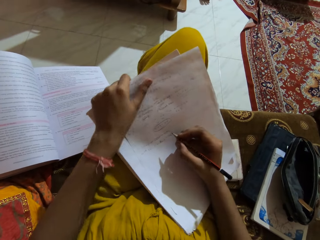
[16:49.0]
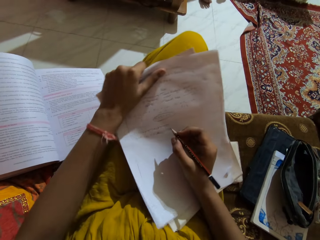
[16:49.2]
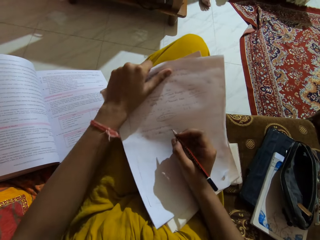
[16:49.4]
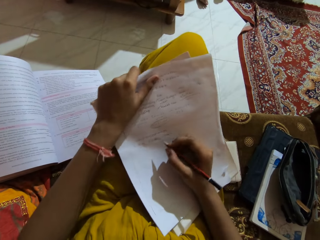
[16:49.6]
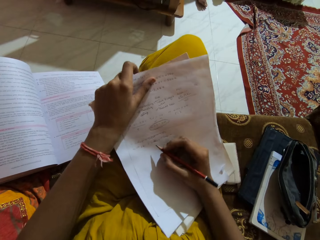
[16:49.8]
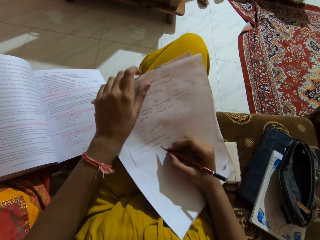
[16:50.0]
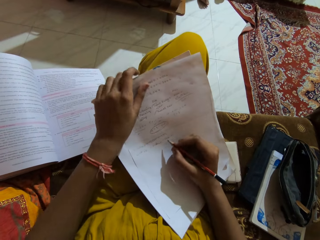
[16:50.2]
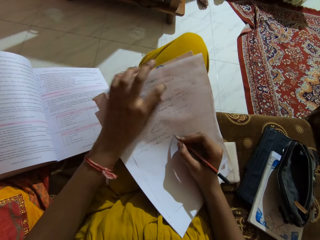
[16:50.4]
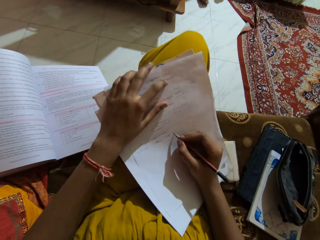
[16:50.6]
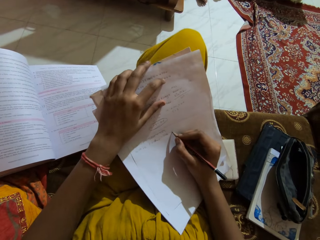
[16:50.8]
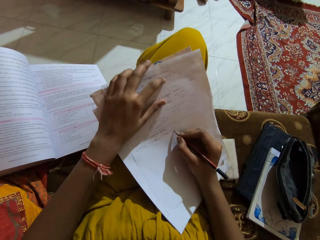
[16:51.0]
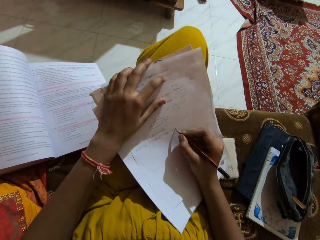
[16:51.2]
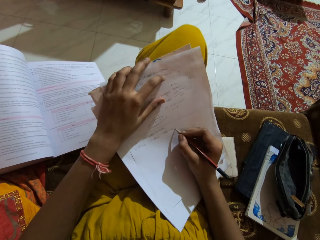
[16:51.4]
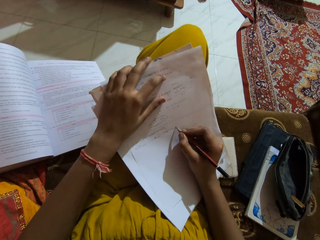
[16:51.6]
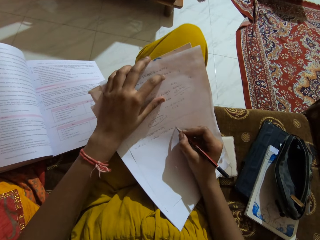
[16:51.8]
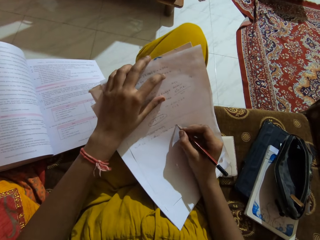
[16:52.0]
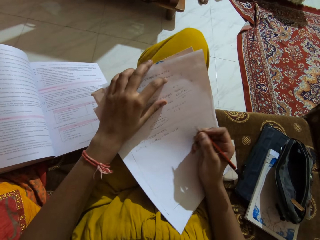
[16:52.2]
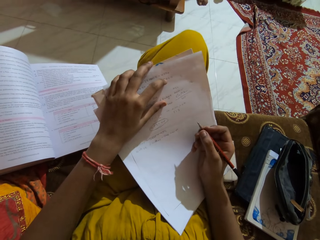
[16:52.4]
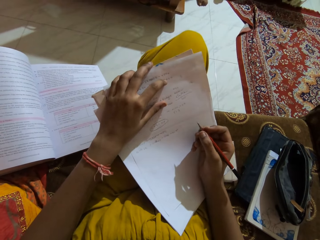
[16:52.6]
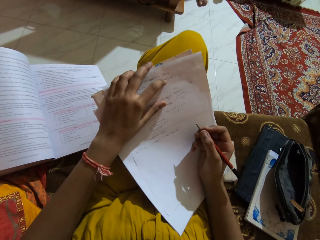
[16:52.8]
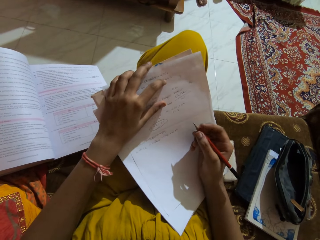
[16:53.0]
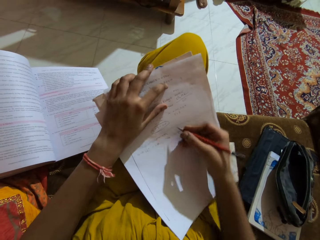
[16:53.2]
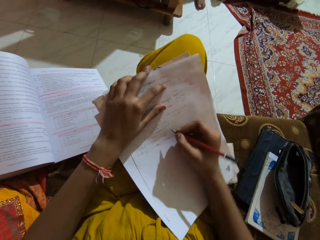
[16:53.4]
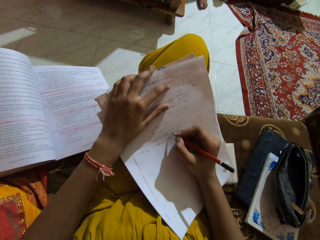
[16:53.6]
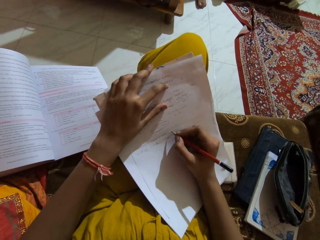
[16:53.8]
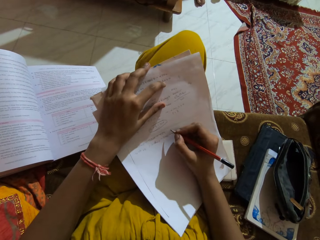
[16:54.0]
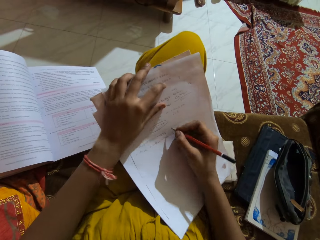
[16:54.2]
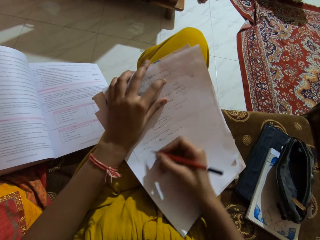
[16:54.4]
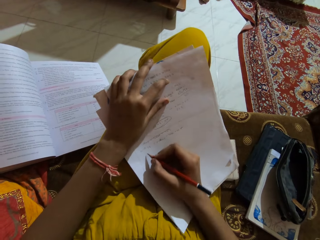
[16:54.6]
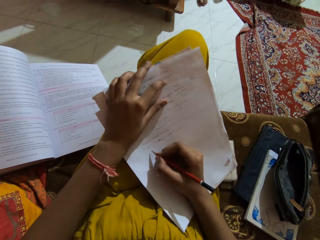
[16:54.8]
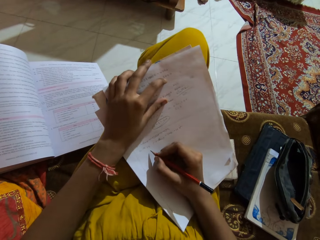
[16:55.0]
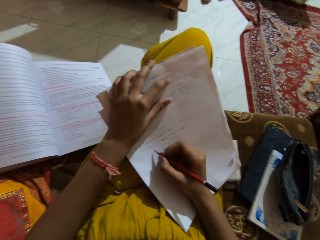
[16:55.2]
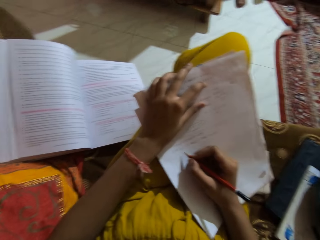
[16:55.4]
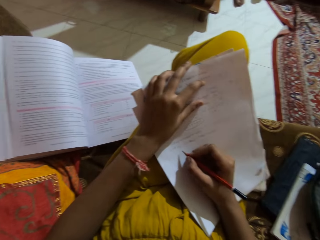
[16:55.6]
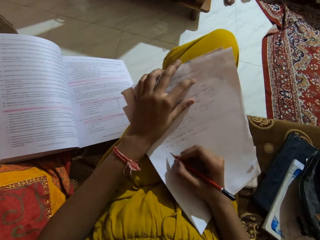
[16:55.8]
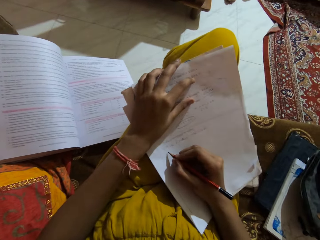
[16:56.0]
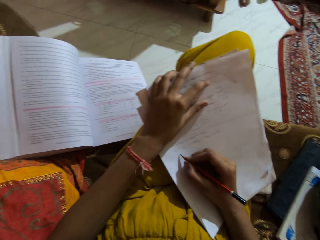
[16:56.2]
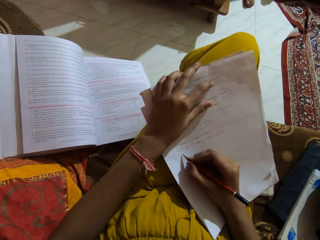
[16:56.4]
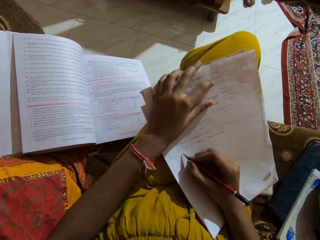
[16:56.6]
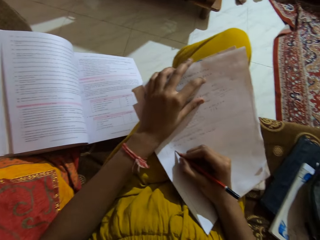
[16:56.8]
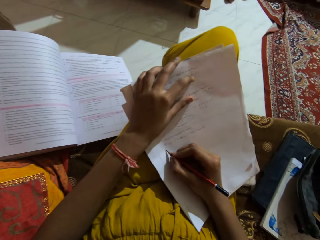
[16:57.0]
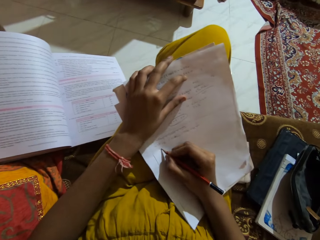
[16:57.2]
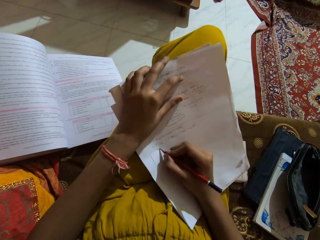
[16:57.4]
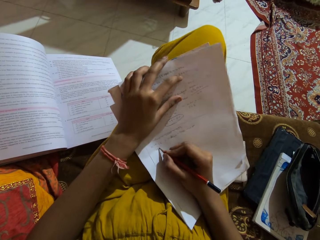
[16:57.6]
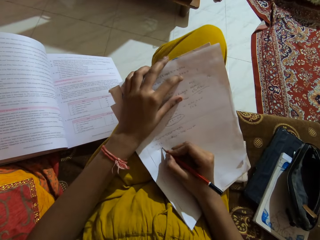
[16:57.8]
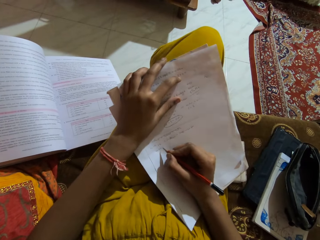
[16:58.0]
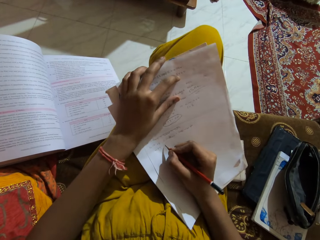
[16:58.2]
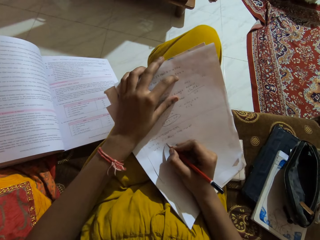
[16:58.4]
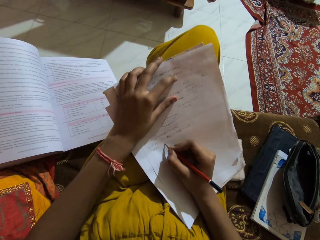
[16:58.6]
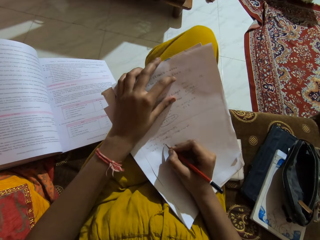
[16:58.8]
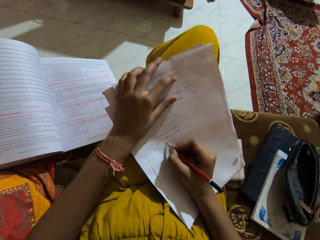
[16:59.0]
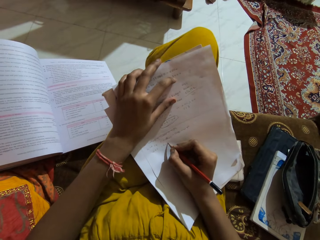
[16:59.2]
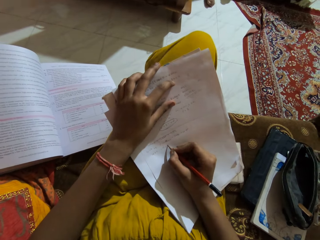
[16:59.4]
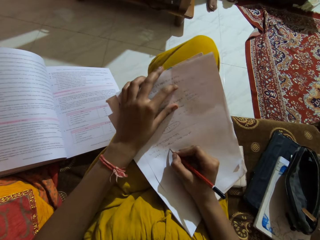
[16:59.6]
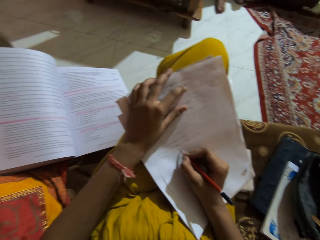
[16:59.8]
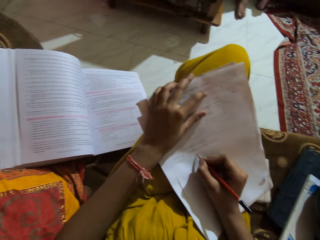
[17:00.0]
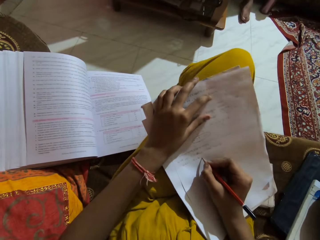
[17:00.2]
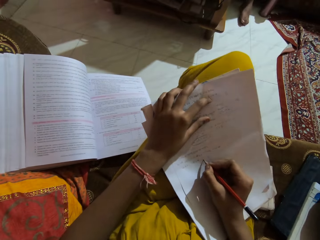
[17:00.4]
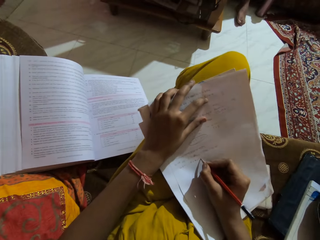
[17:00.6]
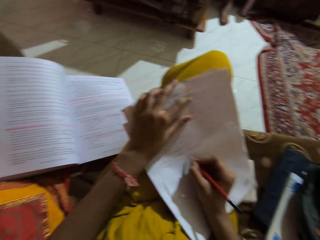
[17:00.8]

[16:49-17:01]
The camera wearer moves the book on her legs with her left hand. She adjusts a paper. She writes on the piece of paper with the pencil in her right hand. She stares at the paper. She writes on the piece of paper with the pencil in her right hand again. She interacts with a man.

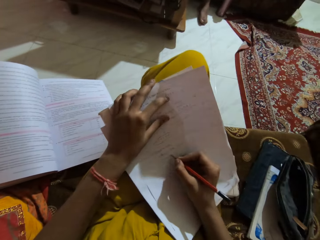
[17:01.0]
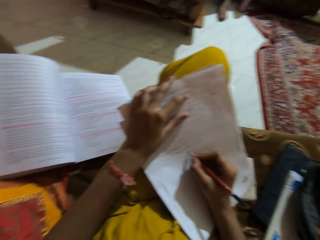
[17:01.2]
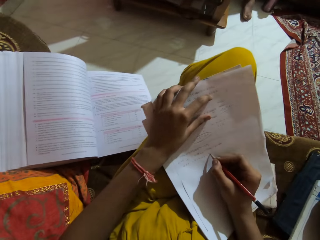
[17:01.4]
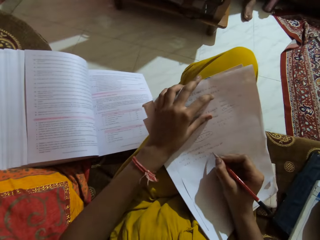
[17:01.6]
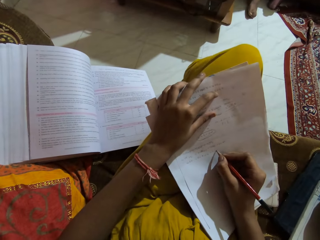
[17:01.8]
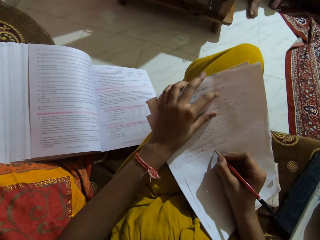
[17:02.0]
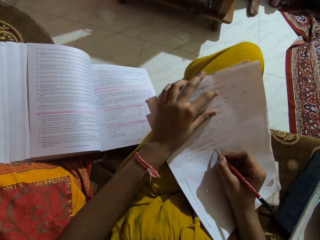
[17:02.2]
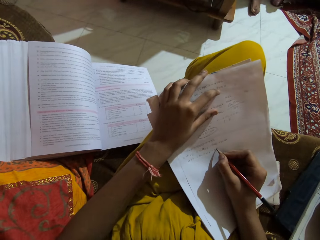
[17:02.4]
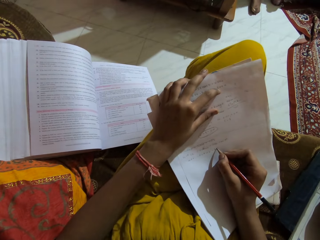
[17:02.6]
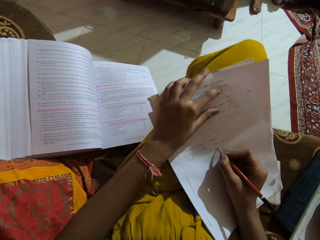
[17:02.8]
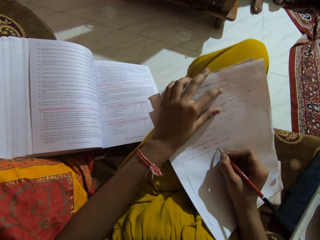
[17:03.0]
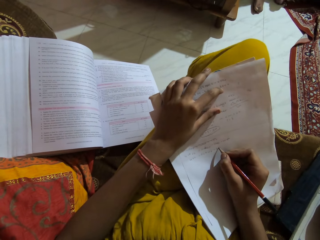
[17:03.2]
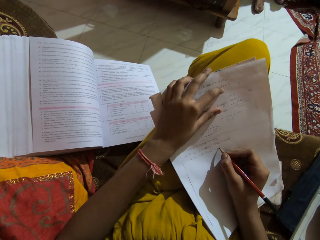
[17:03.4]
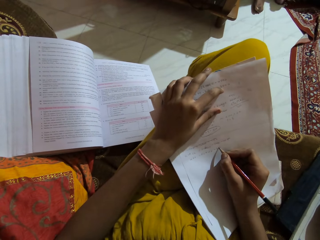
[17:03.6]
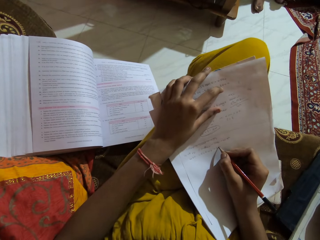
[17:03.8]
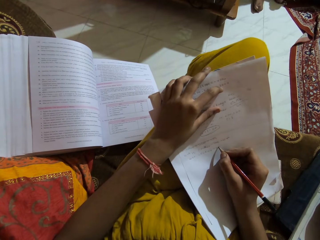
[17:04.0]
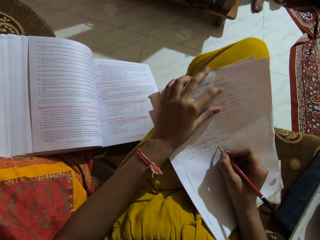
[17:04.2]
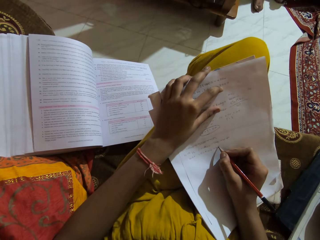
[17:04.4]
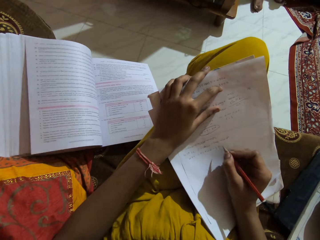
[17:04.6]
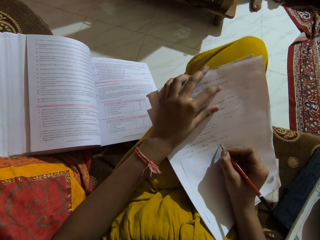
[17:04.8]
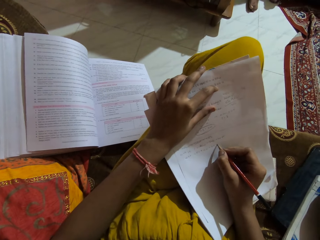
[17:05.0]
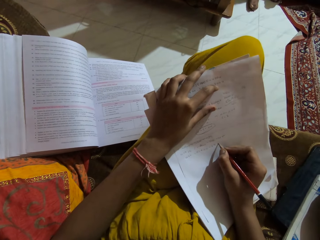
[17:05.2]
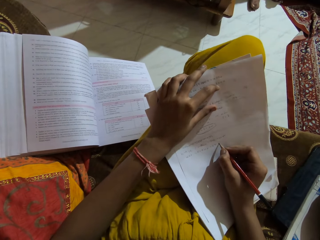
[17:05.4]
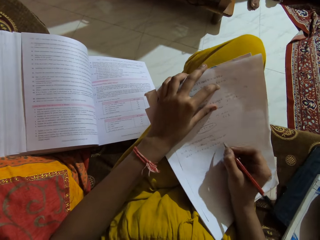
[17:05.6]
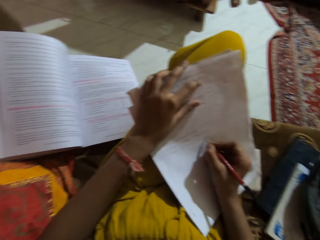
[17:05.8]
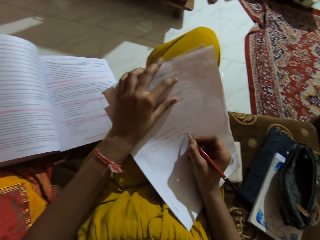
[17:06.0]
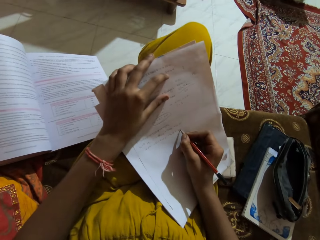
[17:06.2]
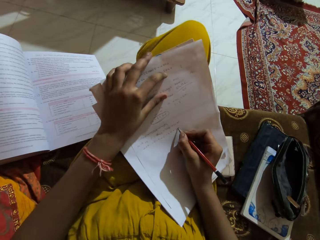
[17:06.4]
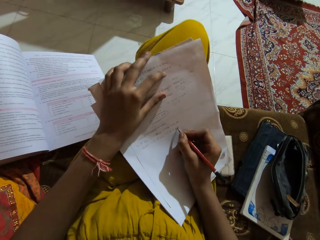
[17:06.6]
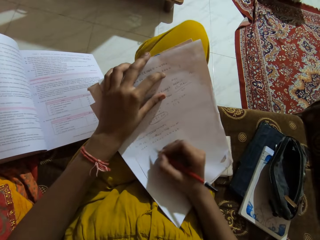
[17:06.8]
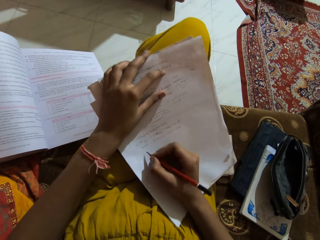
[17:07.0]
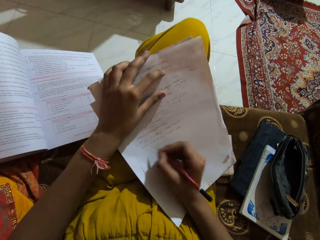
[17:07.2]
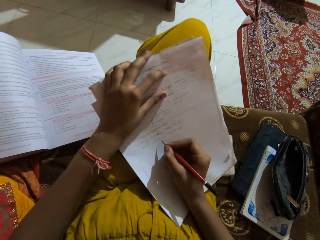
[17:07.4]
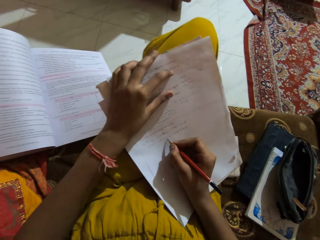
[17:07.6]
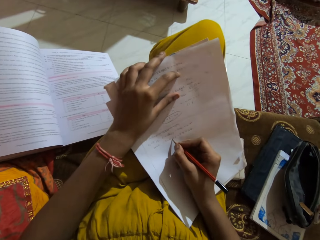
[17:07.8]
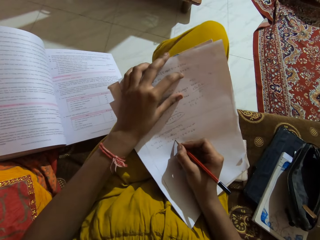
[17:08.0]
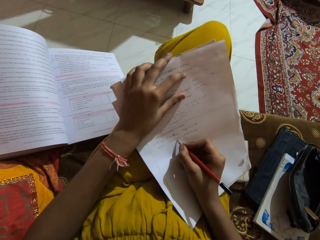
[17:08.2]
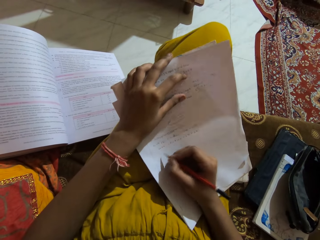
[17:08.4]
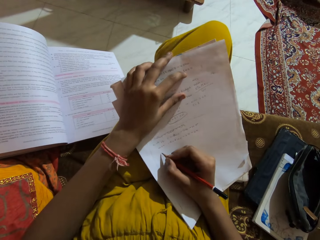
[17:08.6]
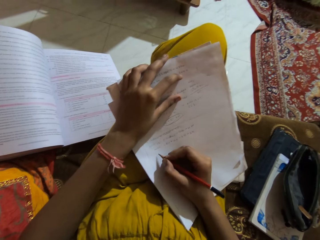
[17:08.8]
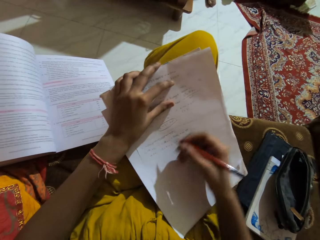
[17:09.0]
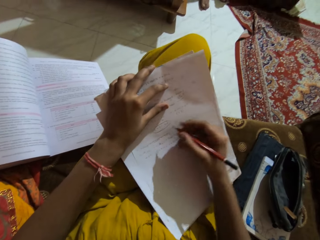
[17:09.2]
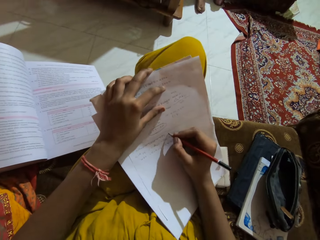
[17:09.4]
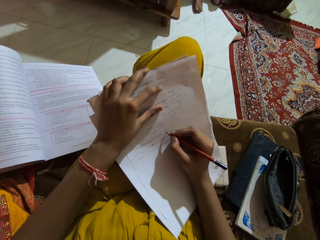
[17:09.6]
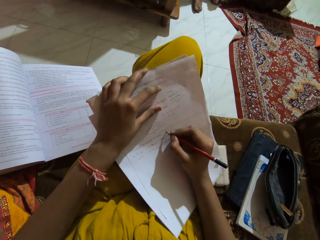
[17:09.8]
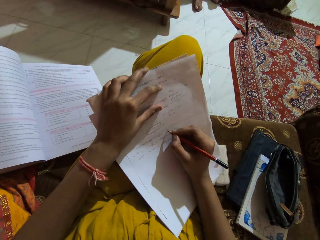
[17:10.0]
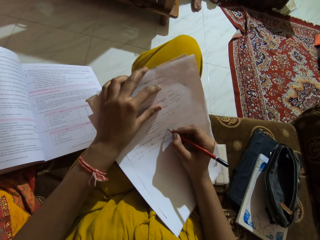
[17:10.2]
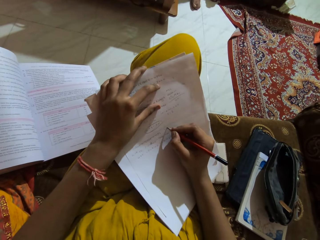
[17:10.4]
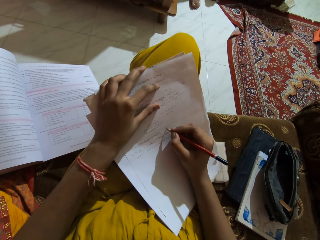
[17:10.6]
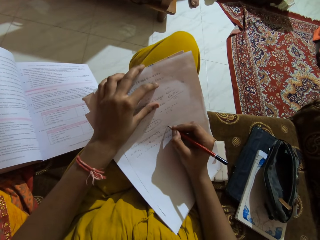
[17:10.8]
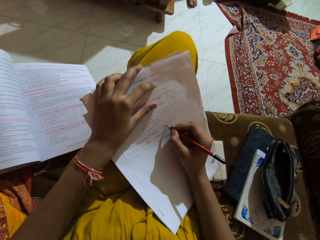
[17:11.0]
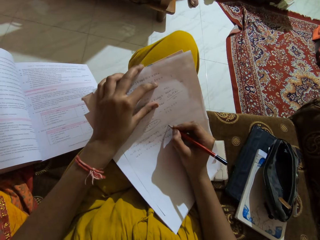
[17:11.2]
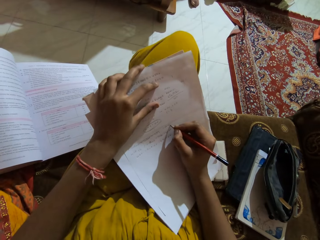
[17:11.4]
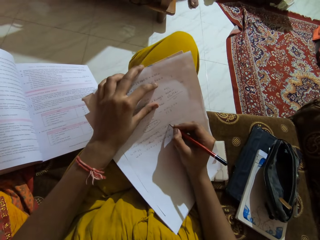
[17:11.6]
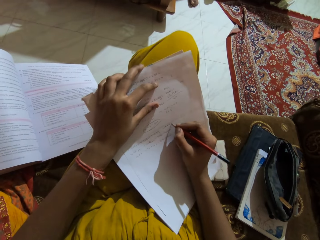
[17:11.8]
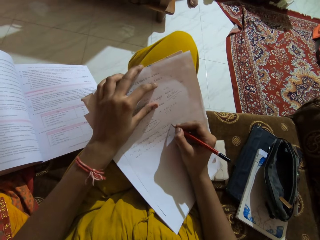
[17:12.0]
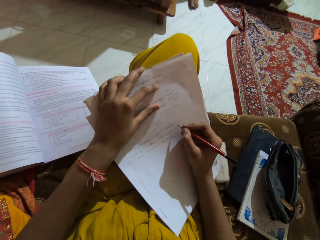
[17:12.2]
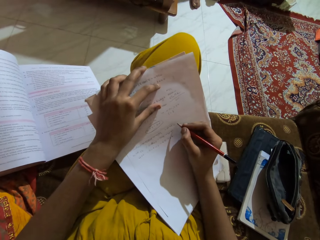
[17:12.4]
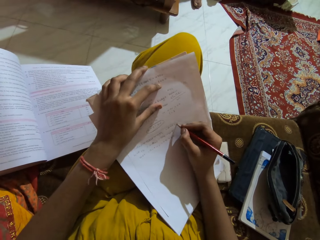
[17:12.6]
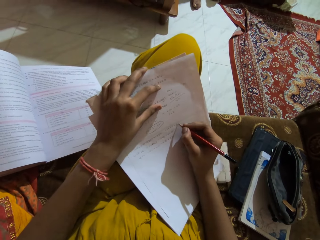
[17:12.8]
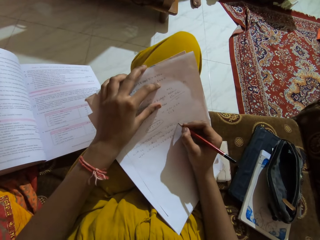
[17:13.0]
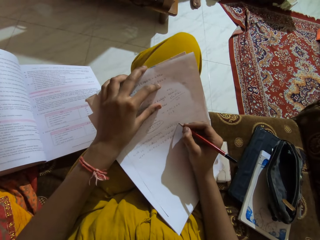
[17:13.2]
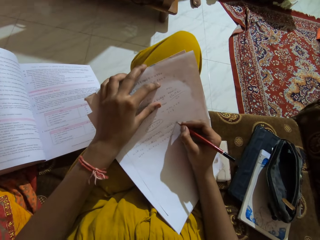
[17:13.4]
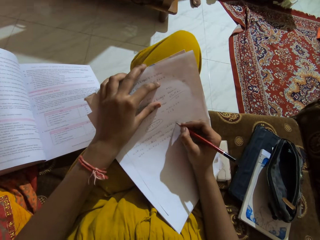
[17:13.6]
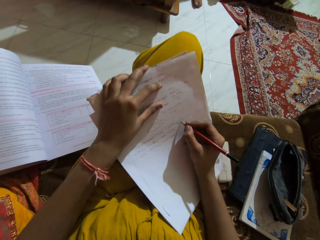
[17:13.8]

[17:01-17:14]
The camera wearer stares at a paper. They write on the paper. They move their right hand. The man interacts with a woman. The camera wearer writes on the paper.
